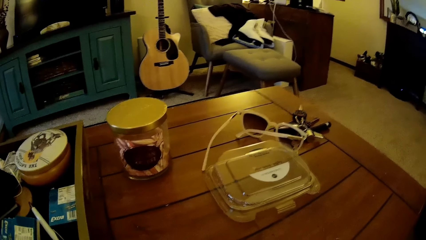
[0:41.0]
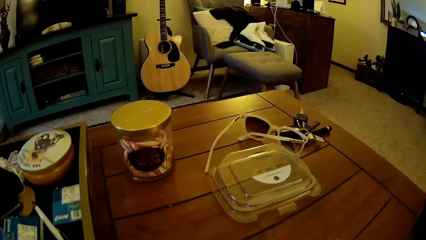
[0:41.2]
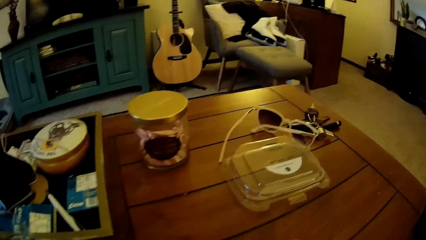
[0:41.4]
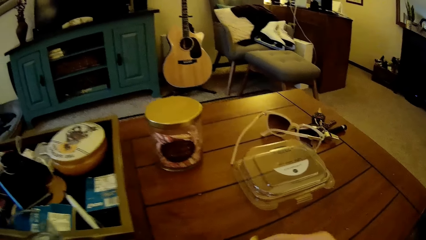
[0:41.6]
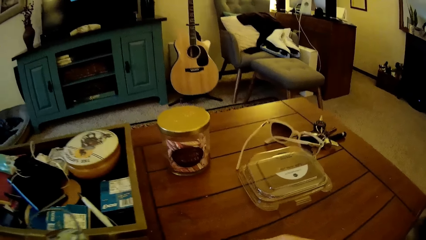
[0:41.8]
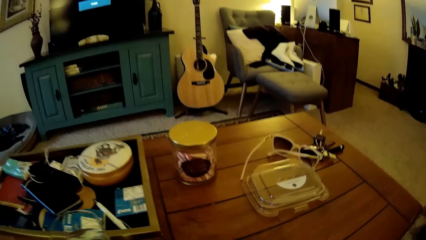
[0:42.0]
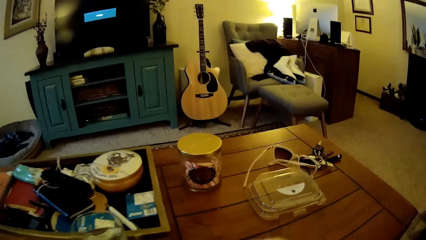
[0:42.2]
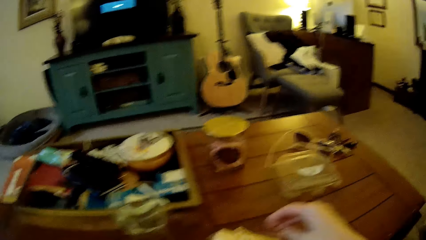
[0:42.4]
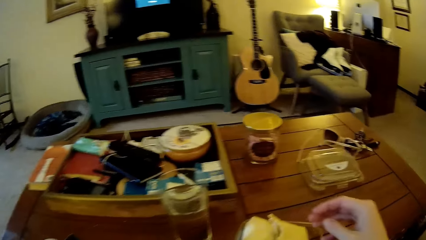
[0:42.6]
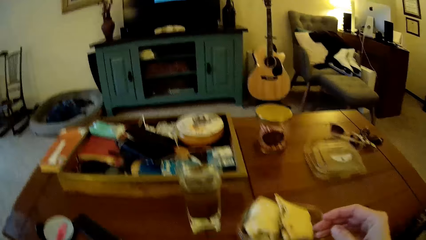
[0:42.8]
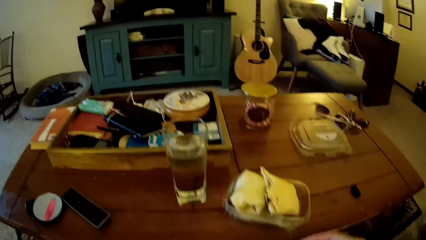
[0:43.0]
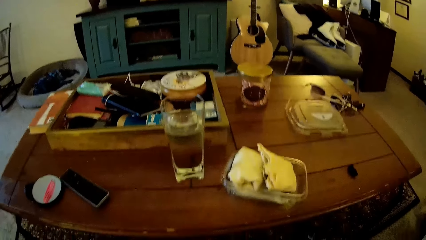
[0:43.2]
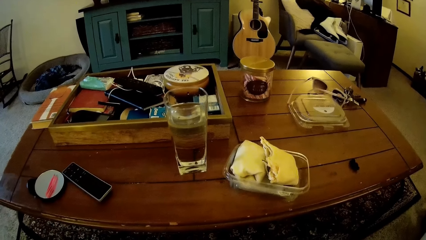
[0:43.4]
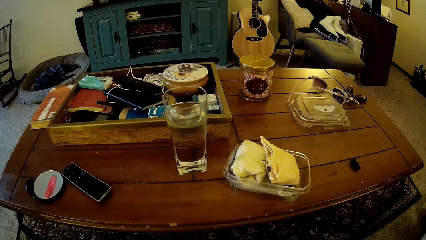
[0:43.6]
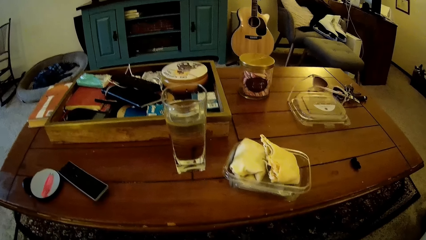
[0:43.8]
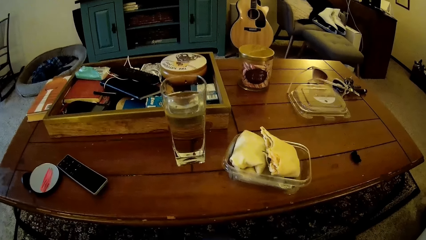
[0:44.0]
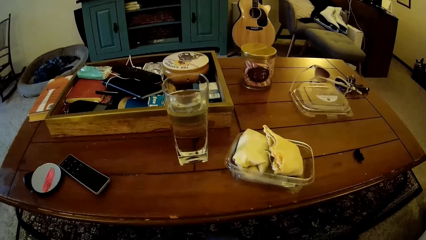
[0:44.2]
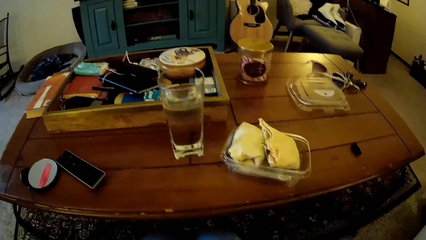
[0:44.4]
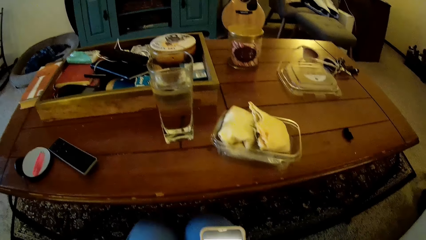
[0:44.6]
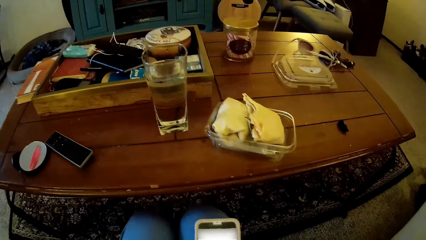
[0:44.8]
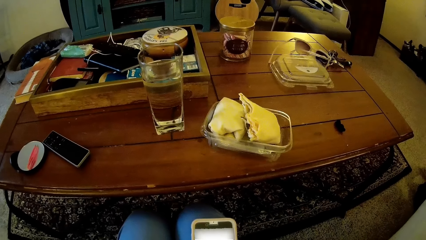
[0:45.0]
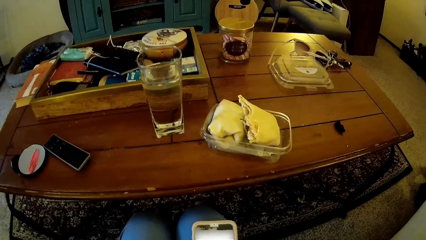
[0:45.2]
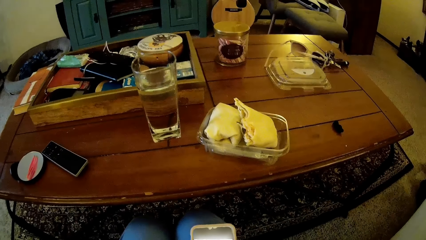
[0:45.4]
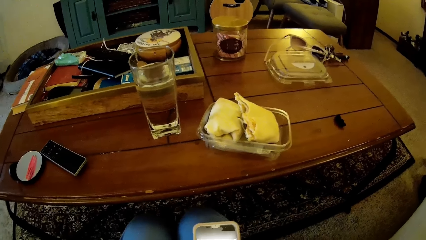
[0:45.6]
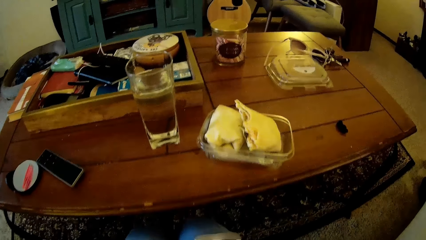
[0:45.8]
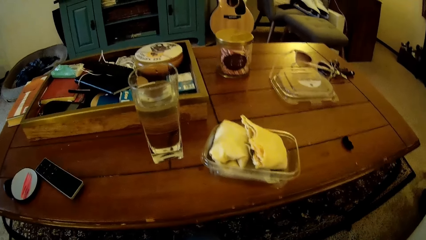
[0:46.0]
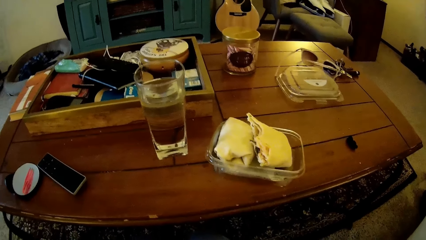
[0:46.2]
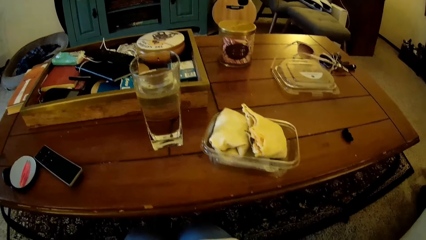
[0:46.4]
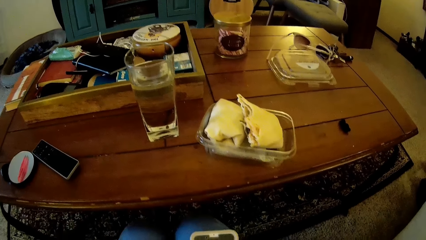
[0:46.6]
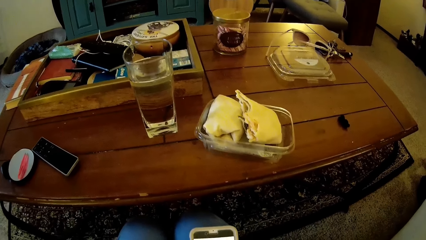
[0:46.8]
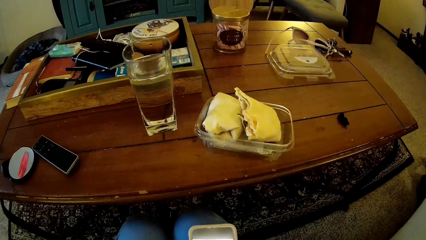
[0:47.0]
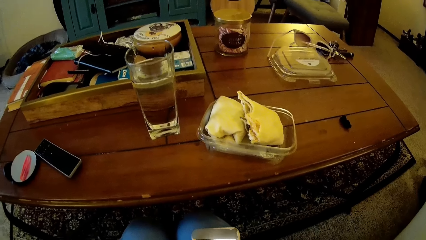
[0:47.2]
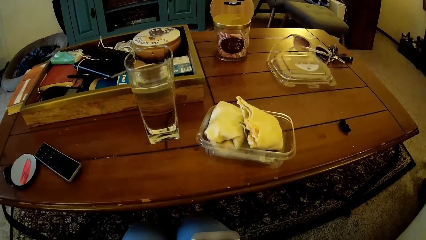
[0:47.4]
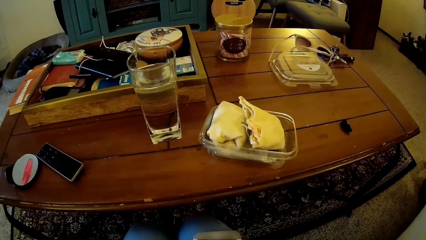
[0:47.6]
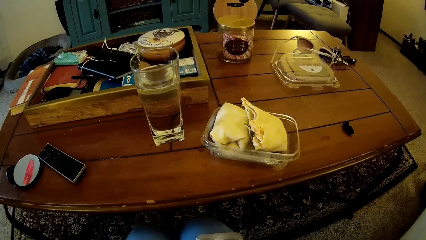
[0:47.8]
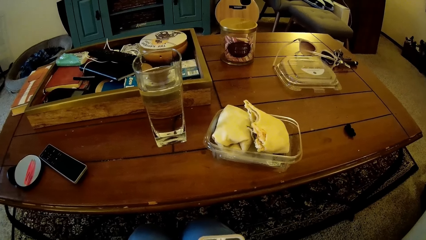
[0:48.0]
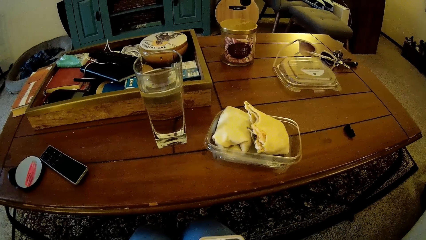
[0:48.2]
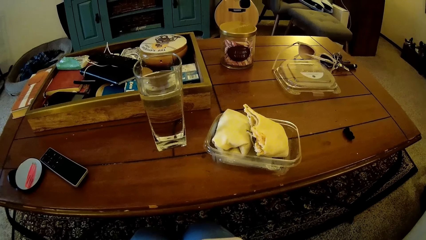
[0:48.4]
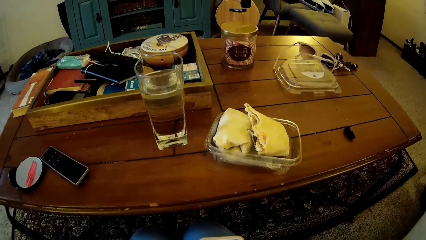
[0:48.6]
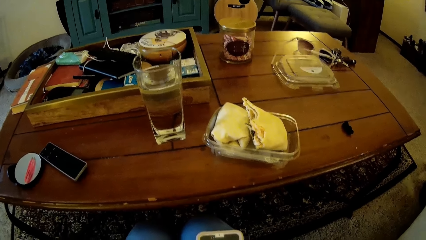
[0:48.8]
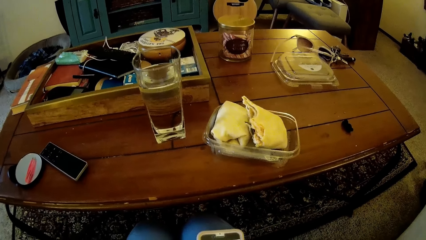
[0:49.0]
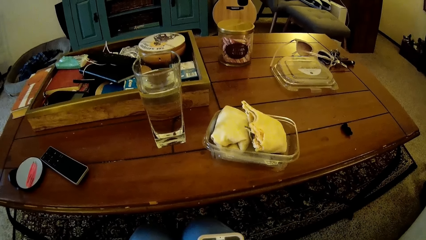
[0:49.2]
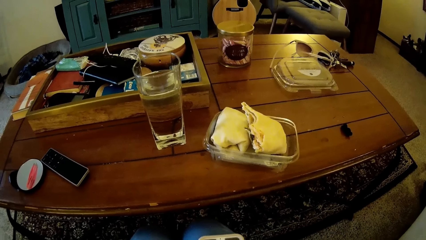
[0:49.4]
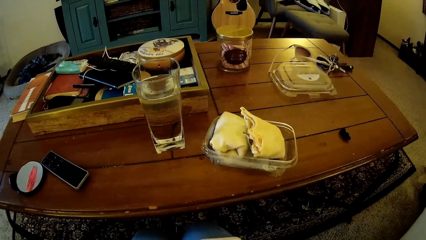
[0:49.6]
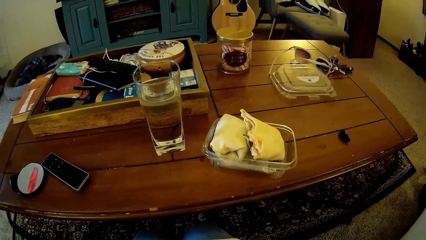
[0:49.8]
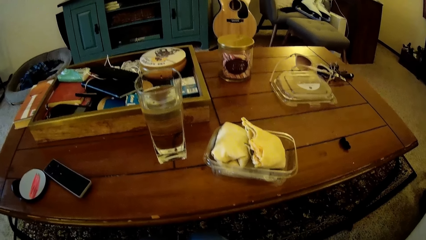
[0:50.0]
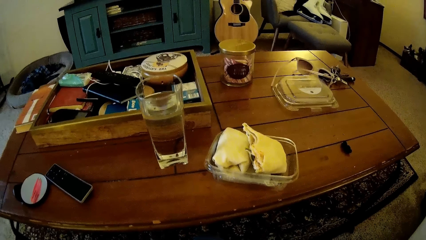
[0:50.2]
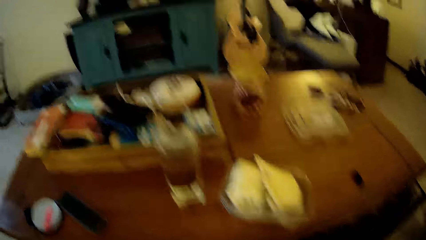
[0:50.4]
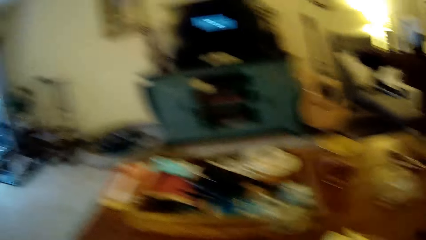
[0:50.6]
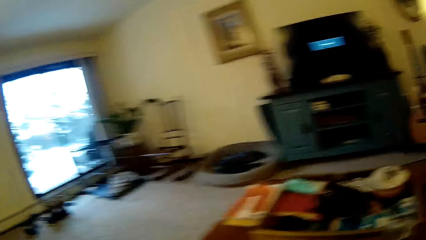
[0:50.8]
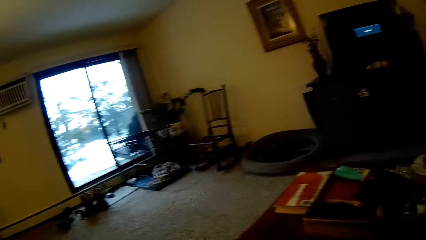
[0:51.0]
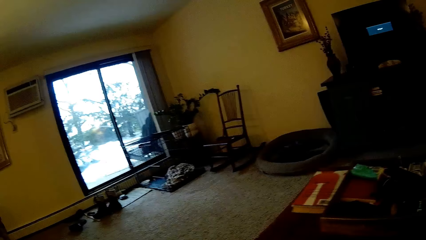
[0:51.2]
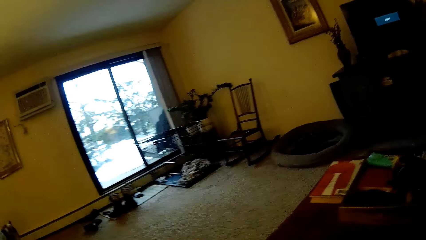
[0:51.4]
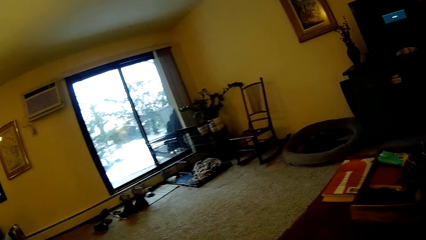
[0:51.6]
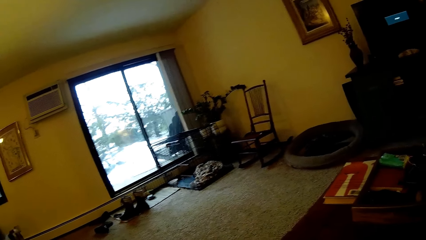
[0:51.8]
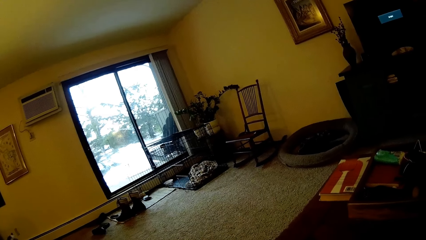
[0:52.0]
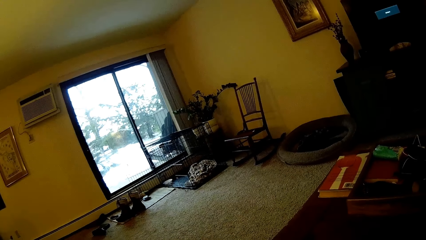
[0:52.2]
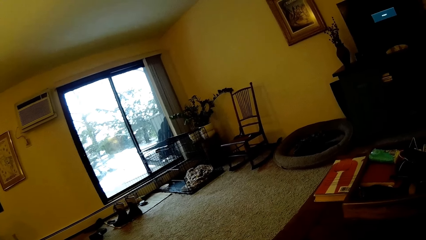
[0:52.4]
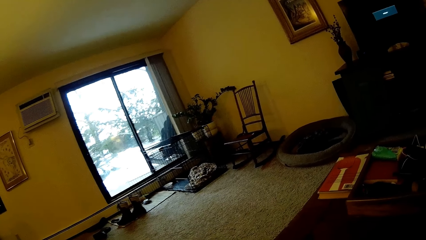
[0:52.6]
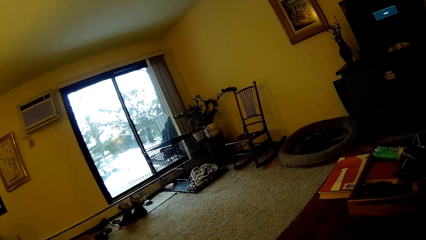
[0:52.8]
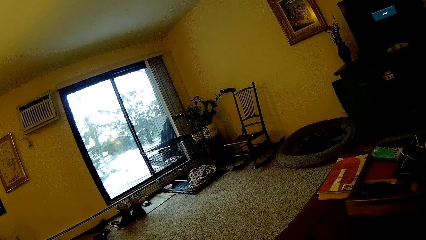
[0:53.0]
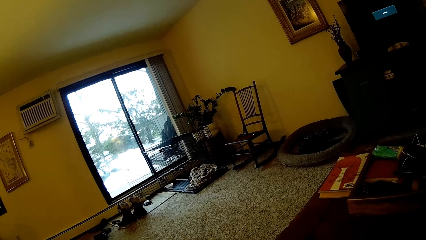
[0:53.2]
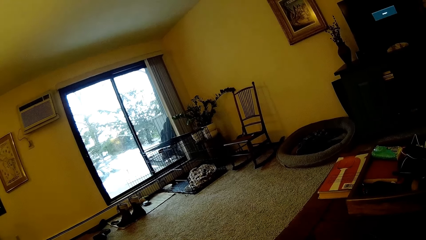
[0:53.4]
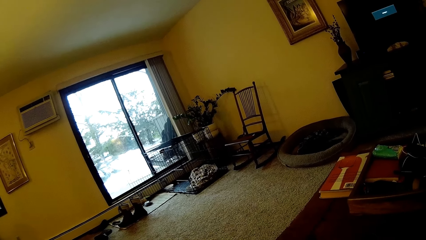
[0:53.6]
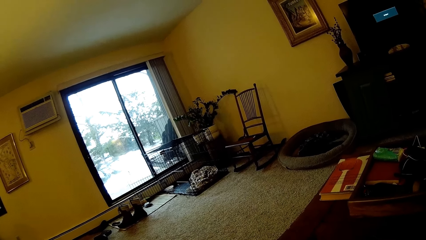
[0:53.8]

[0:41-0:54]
The camera wearer moves their hands. They hold the phone. They look around the room.

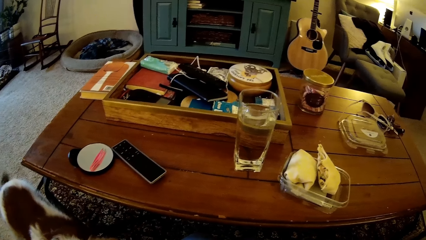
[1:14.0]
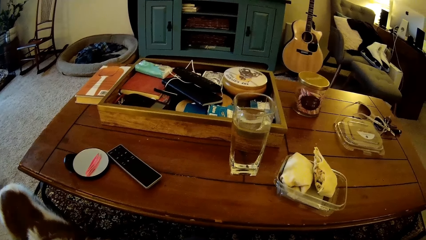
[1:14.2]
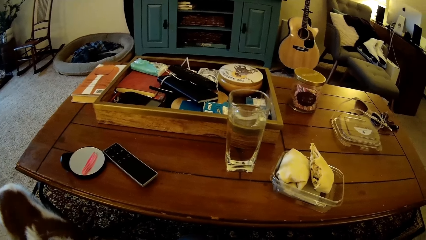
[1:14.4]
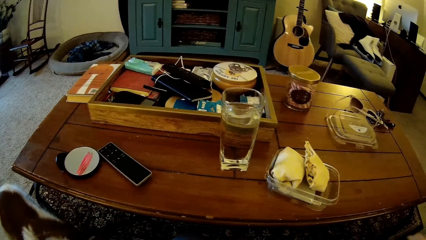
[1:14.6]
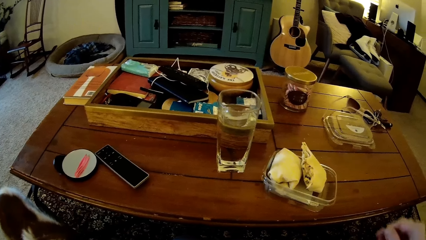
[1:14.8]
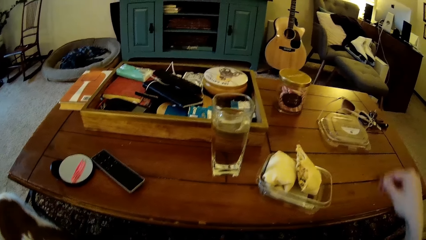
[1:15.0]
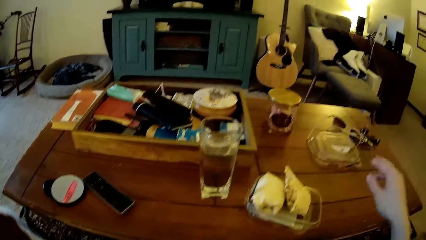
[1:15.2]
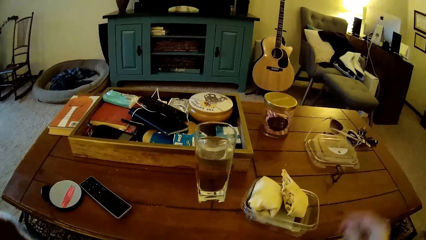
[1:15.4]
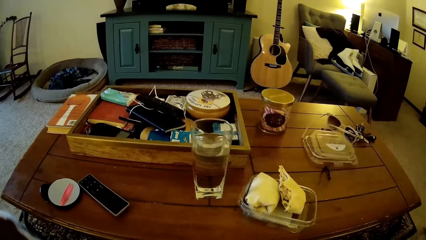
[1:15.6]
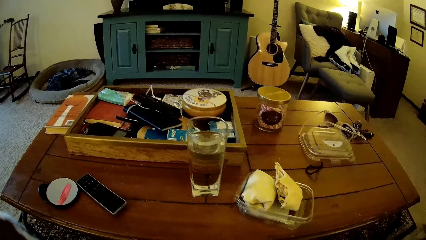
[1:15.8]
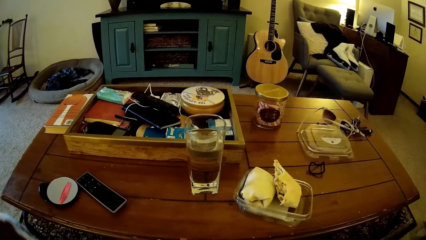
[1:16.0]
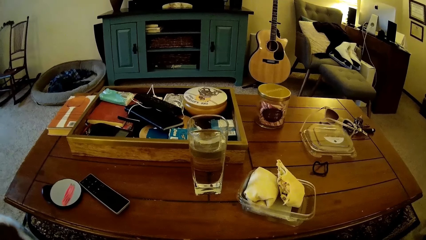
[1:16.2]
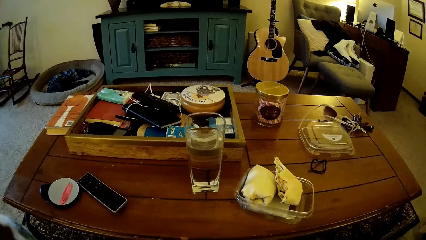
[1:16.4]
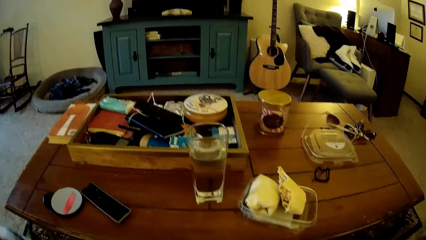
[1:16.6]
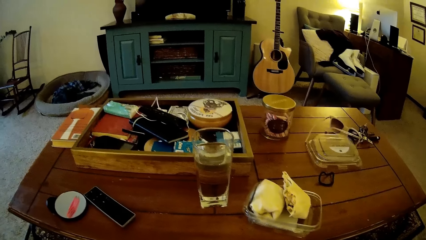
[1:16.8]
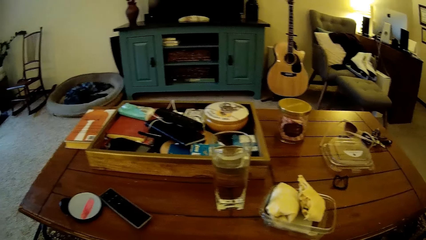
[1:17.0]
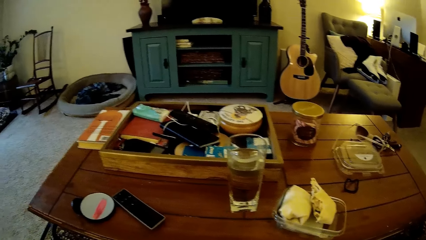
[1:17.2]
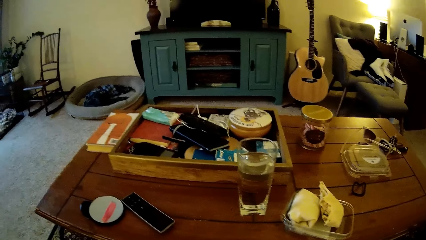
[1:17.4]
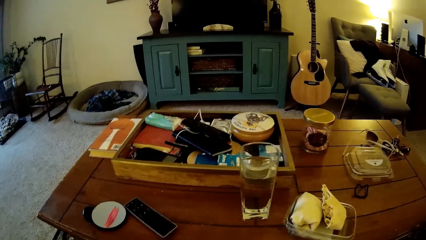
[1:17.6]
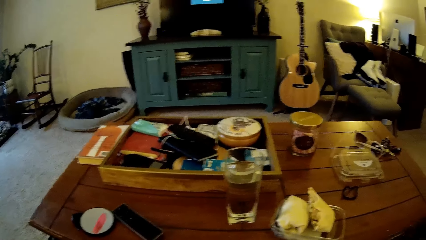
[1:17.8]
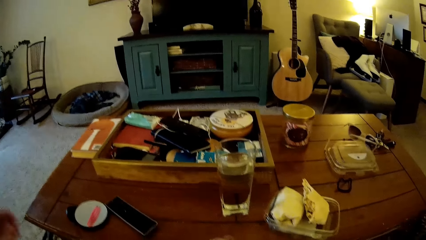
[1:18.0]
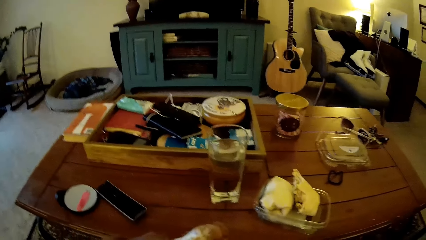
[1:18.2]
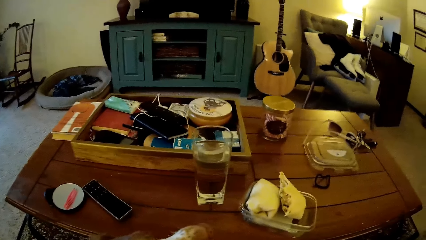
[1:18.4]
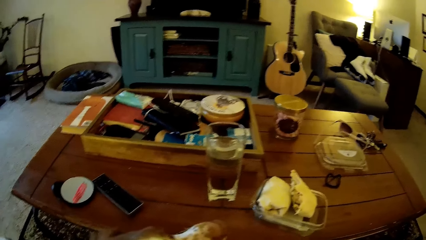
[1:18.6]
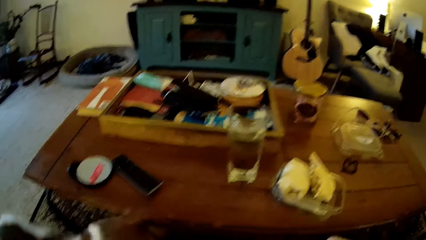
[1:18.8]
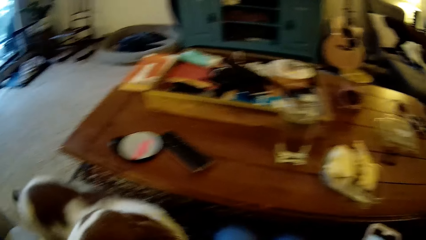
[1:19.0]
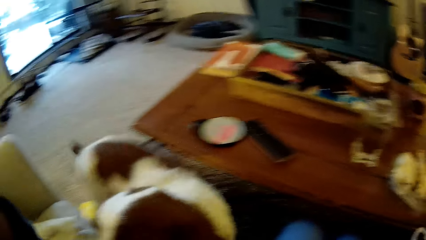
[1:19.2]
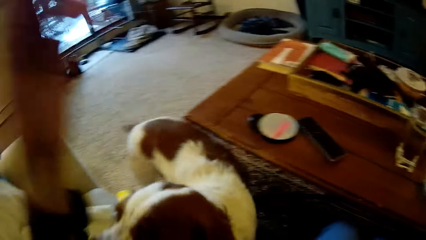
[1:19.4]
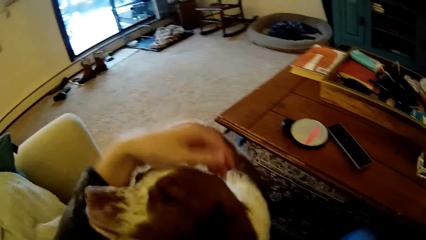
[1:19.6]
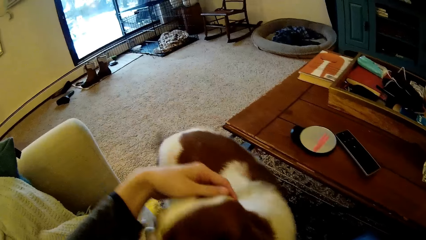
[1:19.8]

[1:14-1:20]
The camera wearer throws a hairband on the table with her right hand. She looks around the room. She holds the dog.
